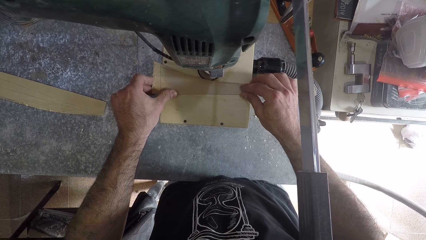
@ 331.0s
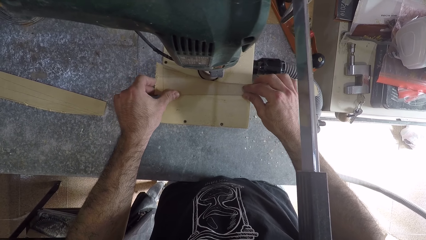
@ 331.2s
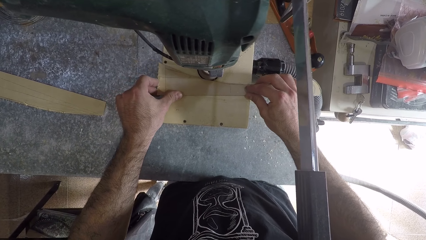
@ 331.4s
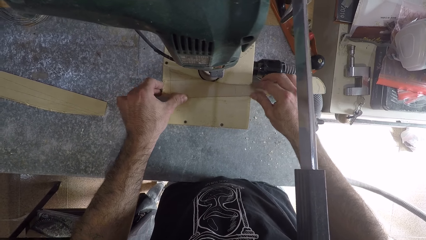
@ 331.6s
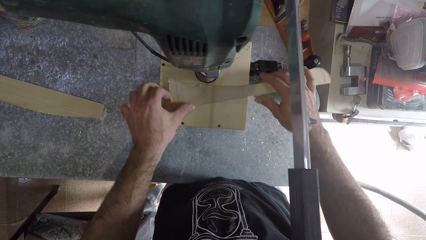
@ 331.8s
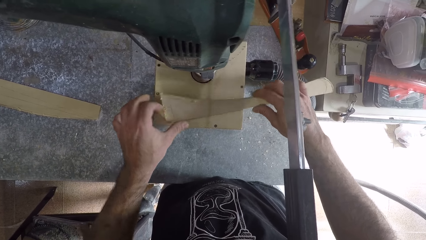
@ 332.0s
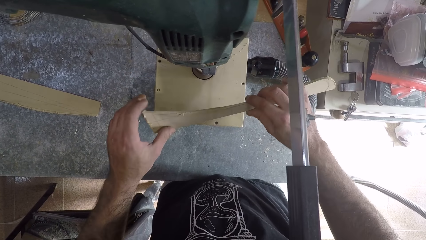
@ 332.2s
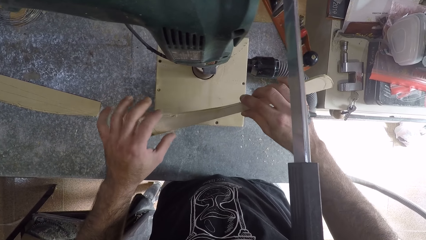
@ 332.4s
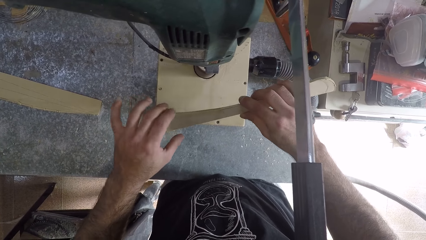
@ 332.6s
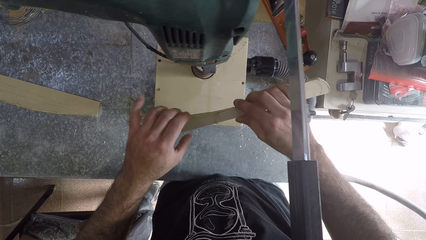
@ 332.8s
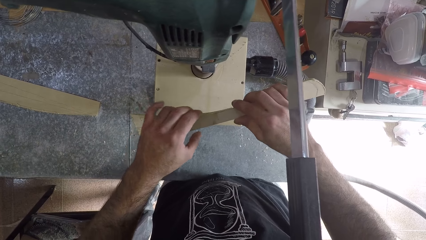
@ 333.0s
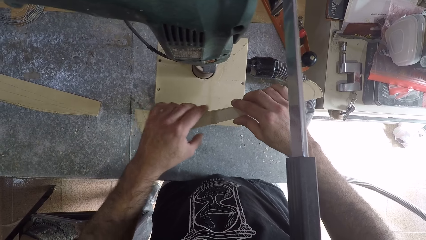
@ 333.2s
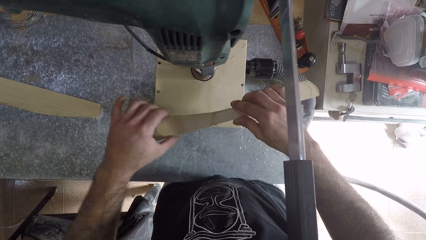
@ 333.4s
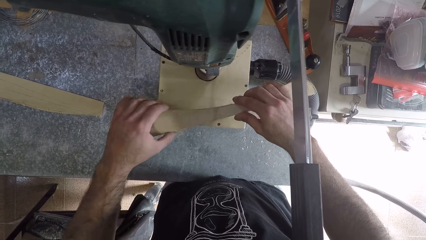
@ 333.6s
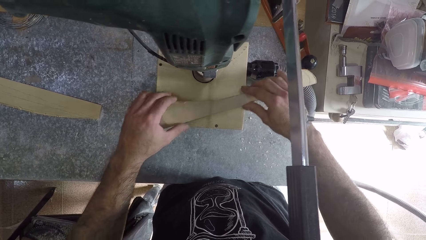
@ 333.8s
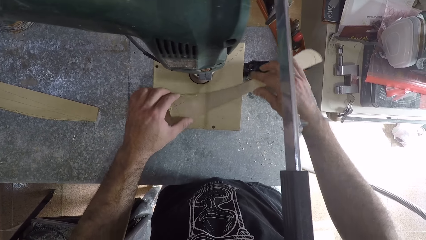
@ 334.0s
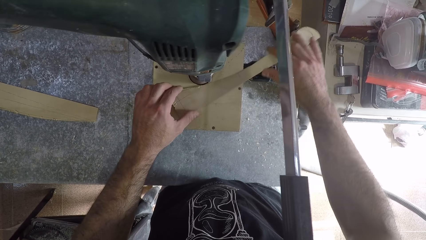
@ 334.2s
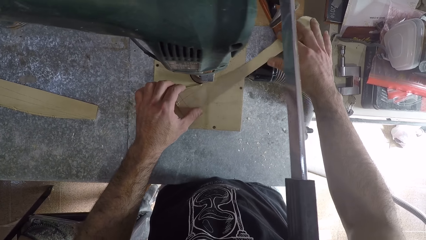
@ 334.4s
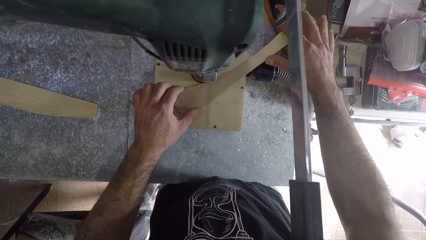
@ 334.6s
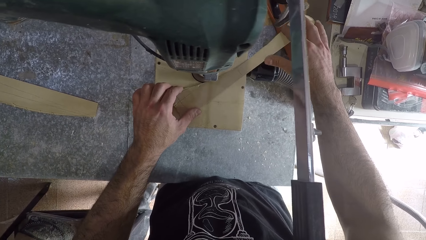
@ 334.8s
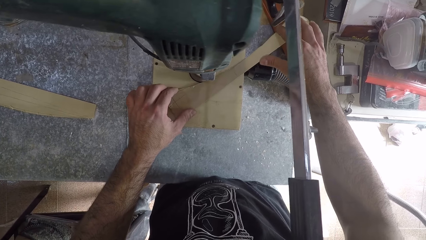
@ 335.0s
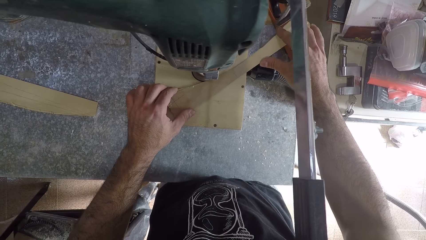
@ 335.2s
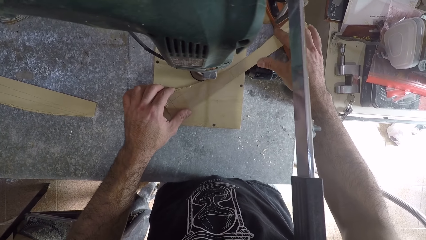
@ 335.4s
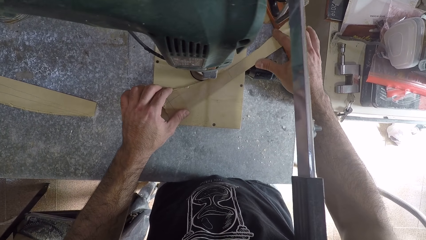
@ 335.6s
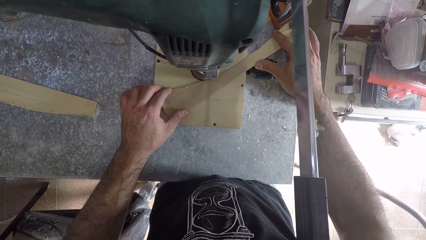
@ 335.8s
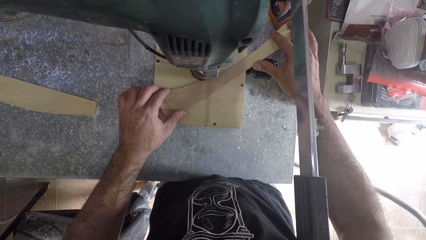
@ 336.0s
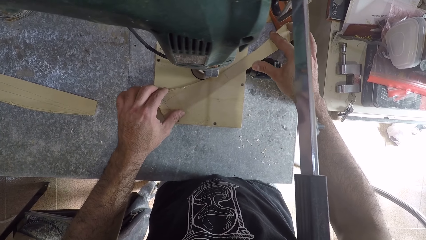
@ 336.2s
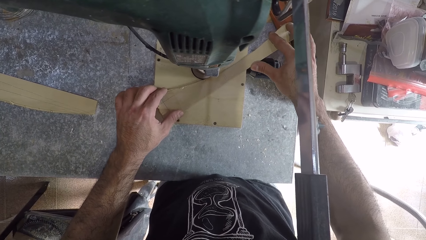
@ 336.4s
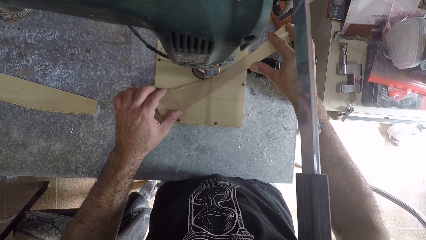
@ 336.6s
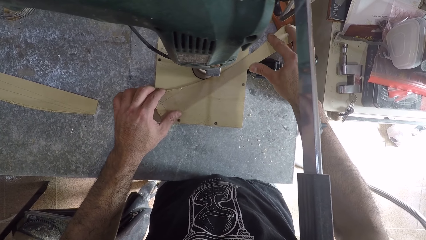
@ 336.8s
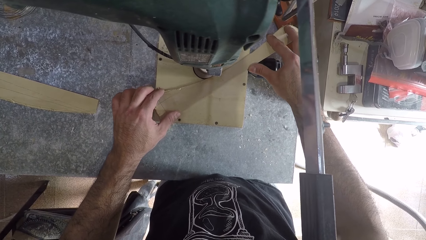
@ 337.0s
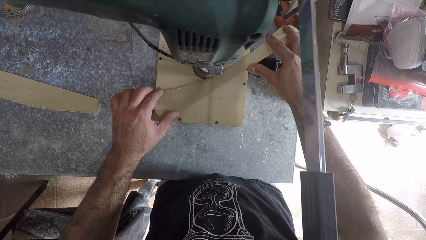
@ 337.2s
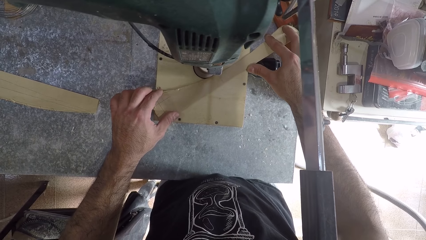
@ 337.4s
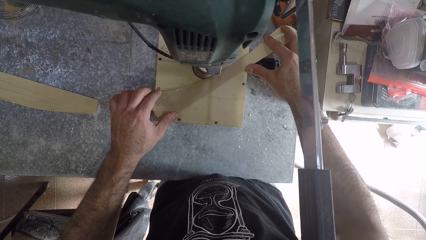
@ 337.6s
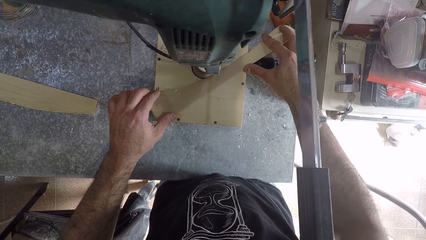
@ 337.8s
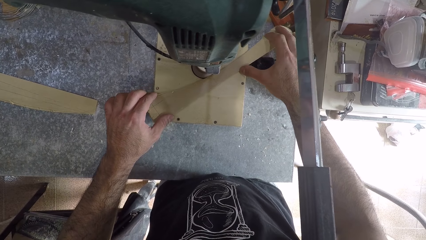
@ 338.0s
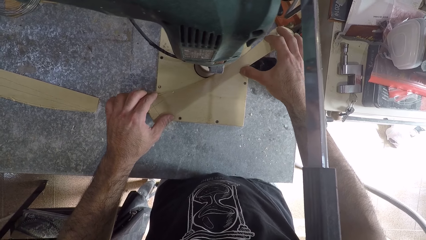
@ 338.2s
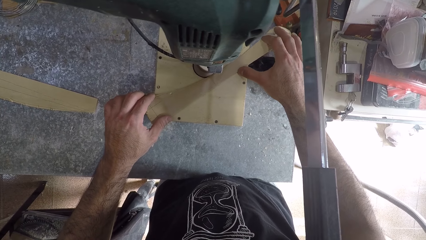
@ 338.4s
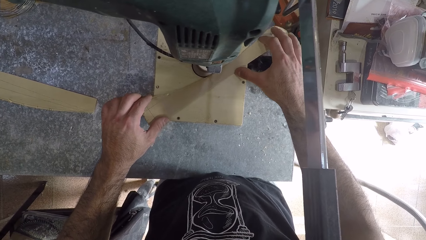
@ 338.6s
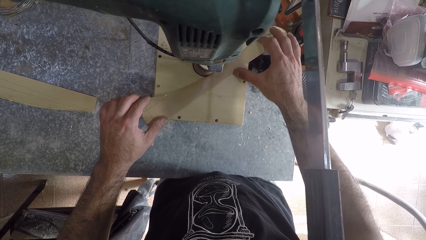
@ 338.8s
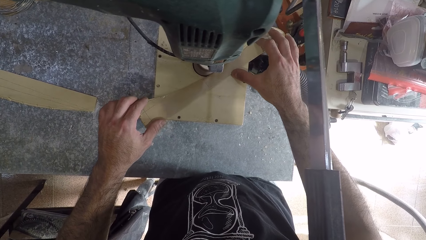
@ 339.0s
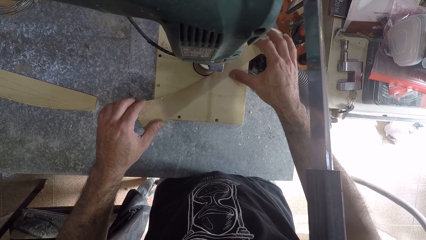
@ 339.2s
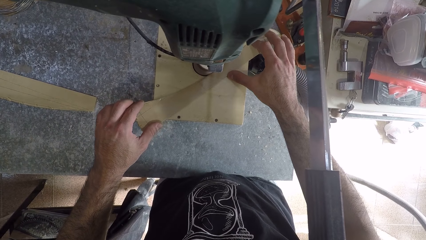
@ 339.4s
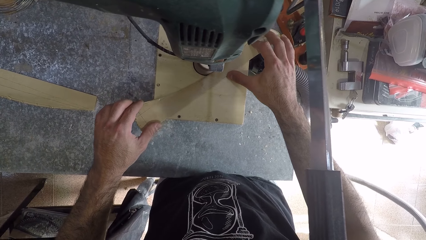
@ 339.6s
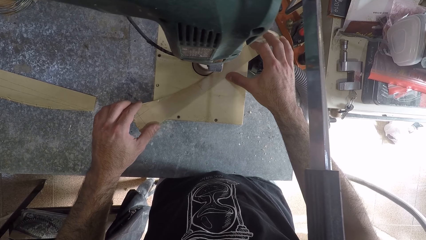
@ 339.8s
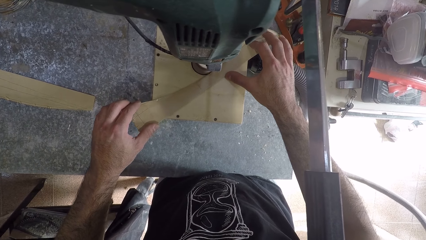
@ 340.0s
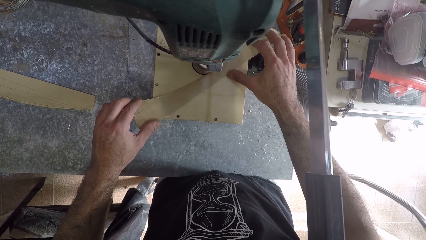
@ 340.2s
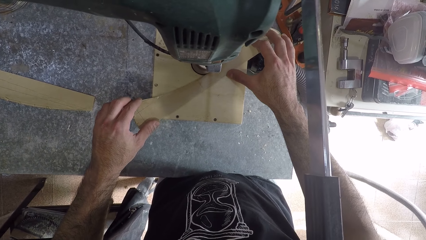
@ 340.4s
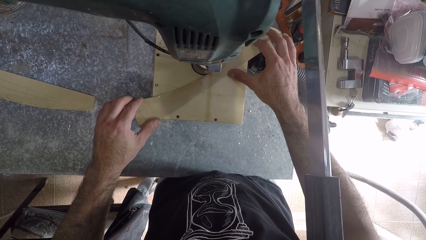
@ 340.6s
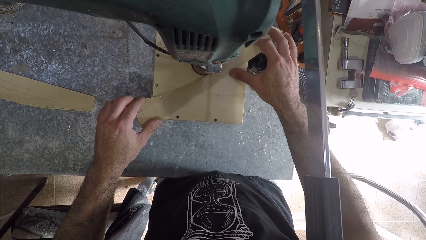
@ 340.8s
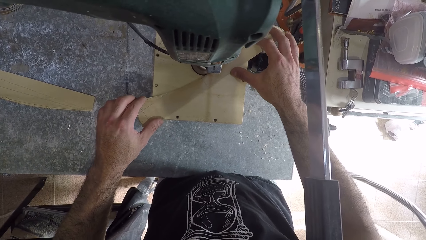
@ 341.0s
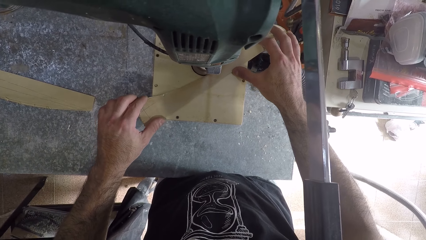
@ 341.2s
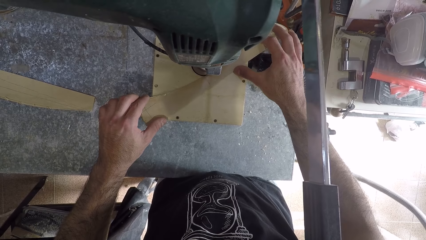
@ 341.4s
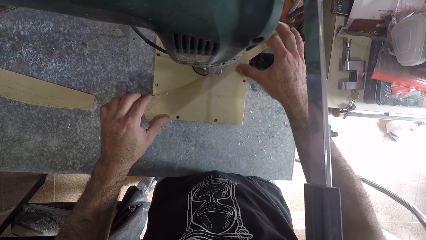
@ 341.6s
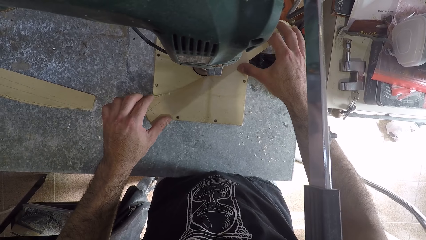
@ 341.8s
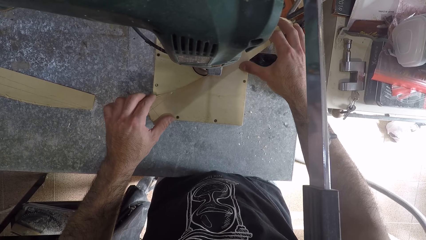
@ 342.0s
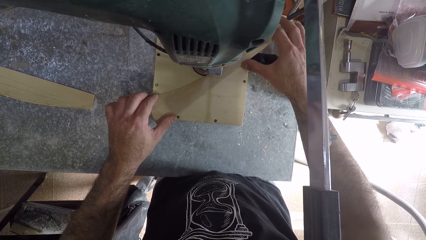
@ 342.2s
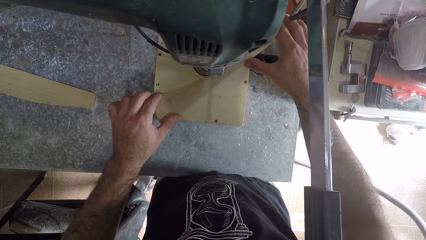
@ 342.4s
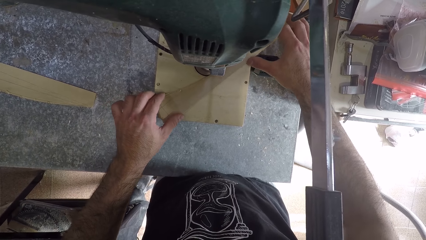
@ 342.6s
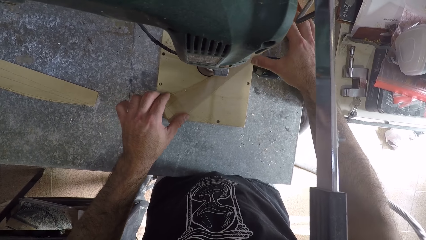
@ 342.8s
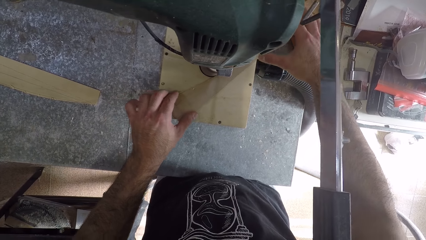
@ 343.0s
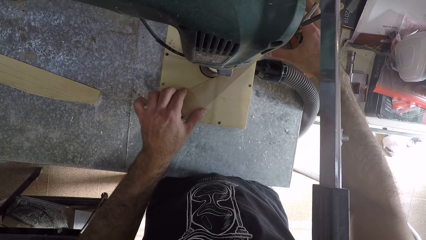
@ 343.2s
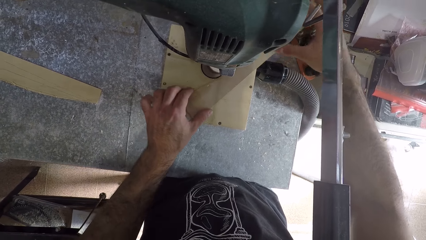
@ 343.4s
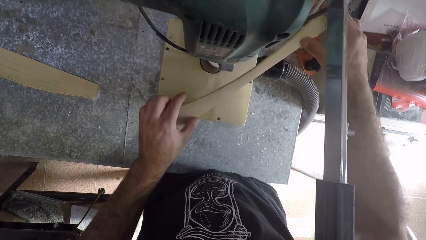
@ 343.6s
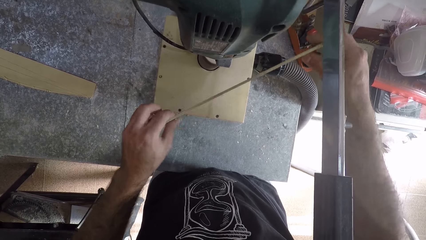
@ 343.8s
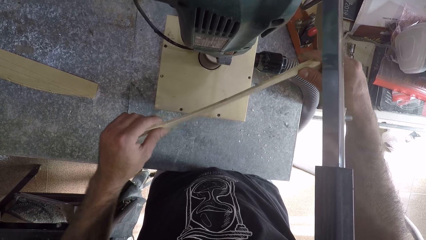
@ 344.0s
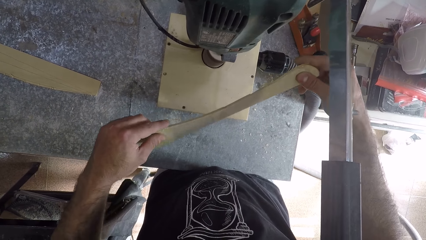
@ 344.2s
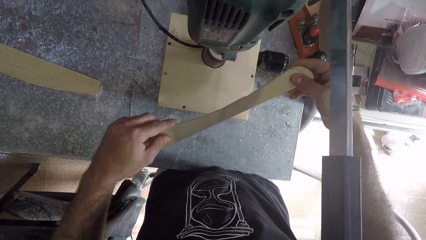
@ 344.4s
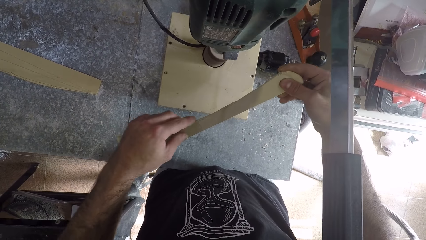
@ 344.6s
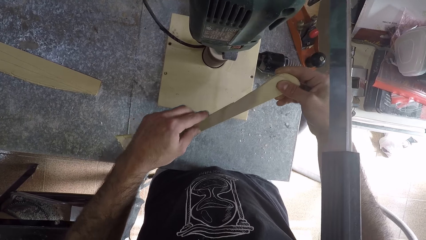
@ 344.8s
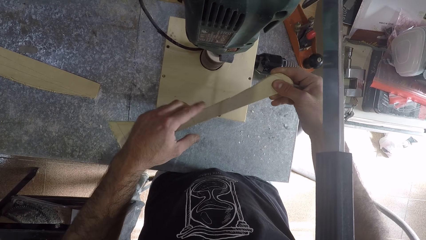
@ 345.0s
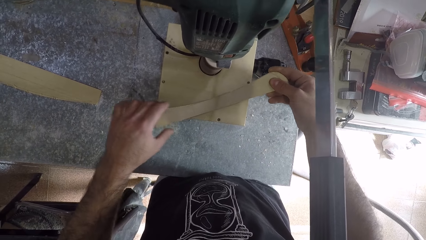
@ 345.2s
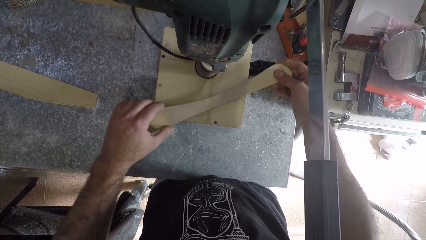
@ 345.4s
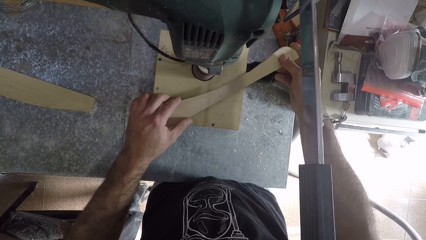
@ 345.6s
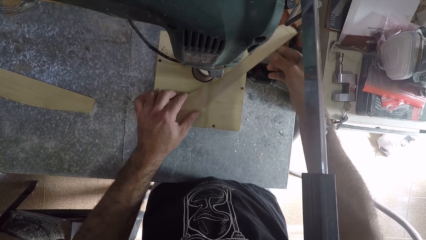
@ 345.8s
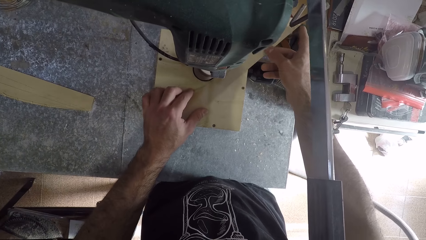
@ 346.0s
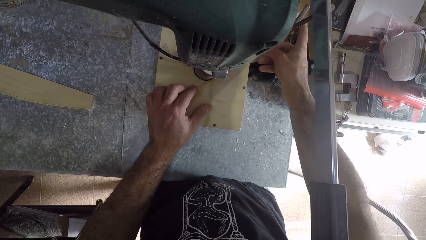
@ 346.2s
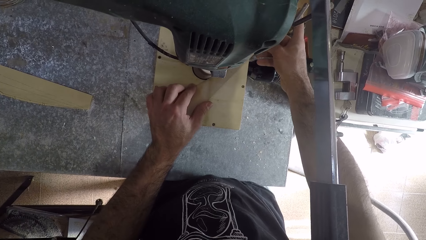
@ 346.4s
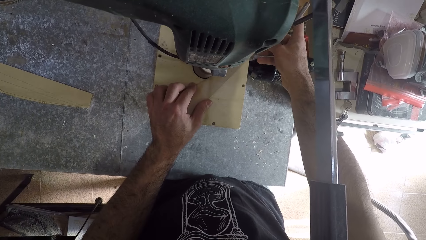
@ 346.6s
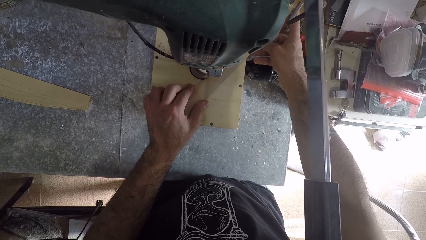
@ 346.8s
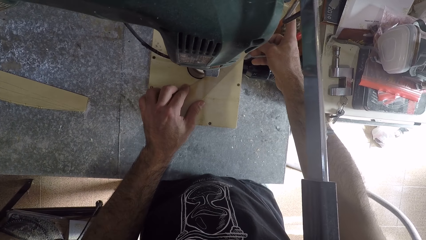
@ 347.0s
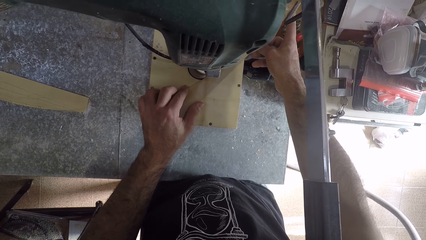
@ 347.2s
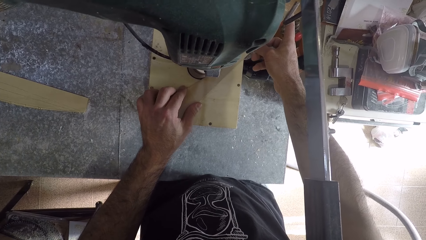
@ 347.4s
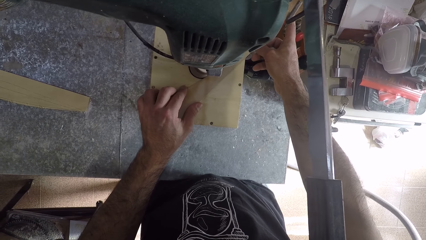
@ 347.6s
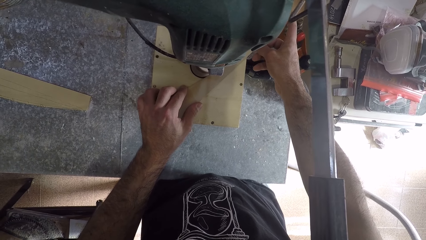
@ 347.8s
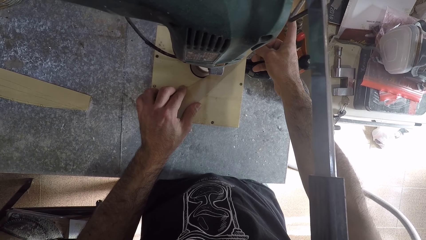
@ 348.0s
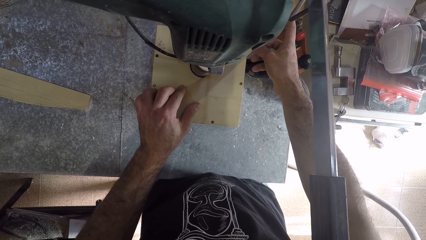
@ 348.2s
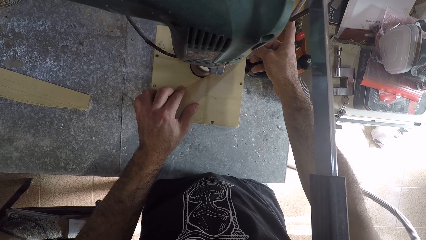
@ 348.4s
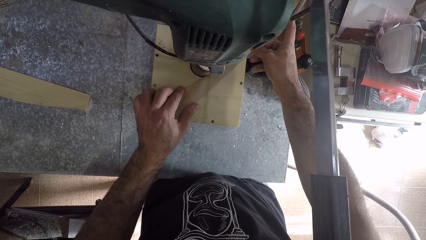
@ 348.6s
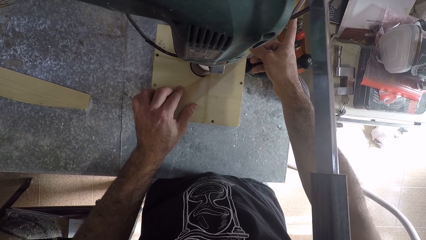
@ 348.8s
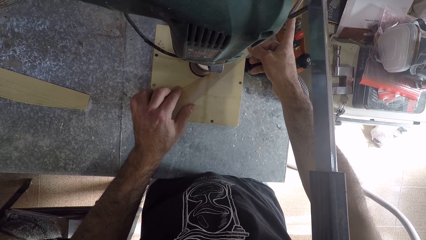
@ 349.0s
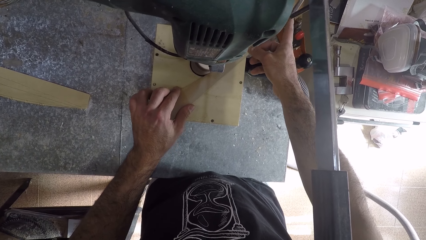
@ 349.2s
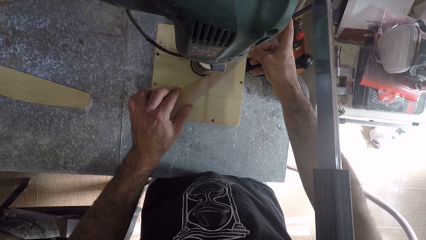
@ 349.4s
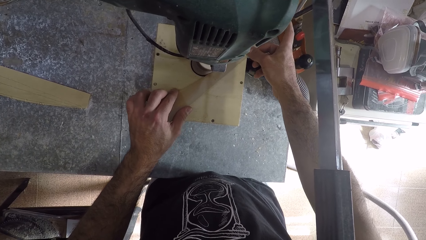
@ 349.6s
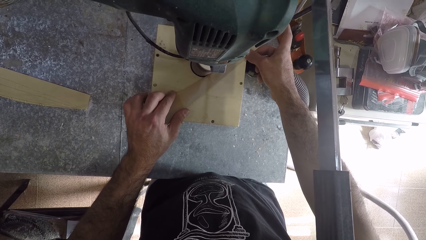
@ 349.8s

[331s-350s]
The camera wearer rubs the wood with his left hand. He files the wood. He removes the piece of wood board from the table router machine. He rubs the wood with his left hand. He sharpens the piece of wood board with the table router machine.
